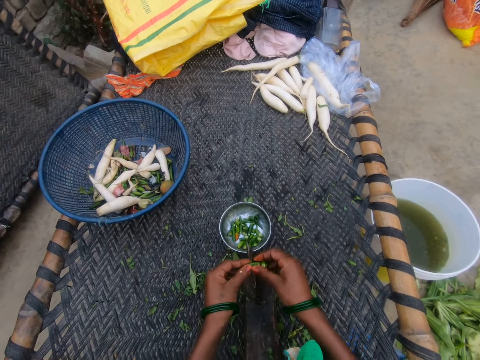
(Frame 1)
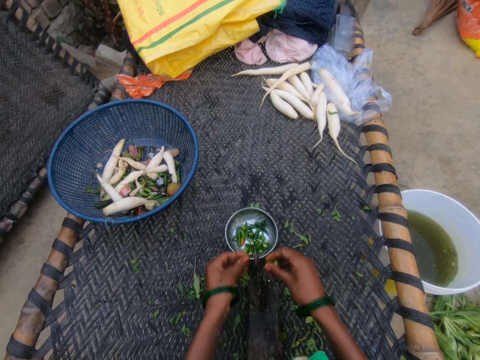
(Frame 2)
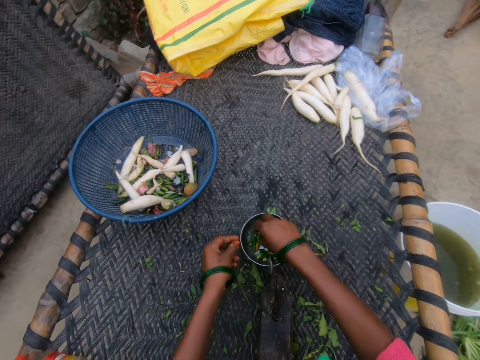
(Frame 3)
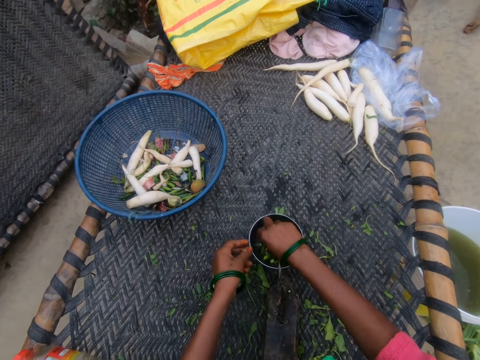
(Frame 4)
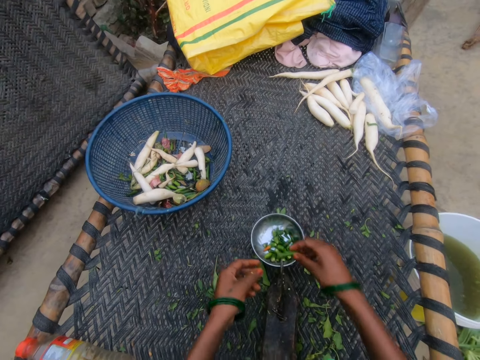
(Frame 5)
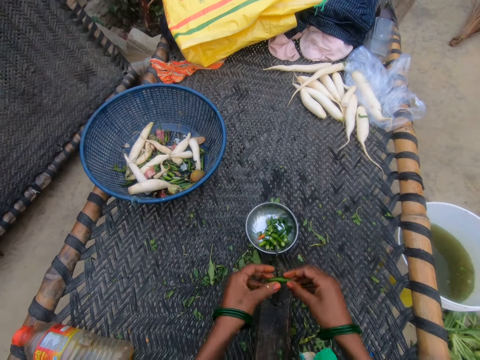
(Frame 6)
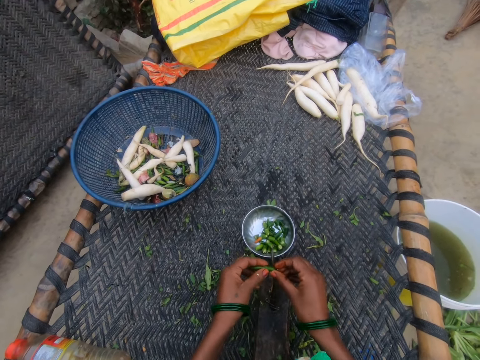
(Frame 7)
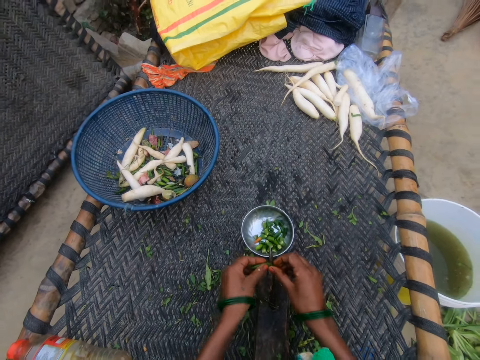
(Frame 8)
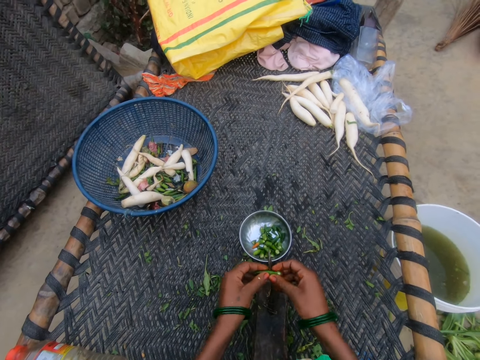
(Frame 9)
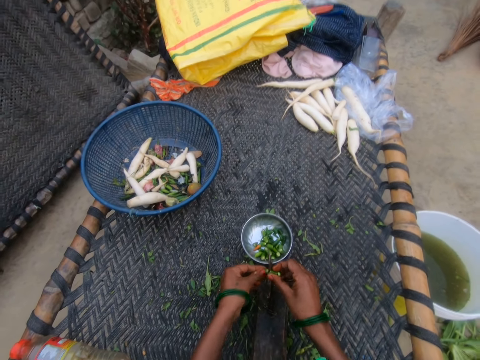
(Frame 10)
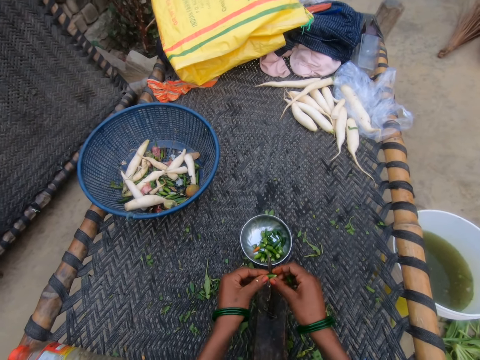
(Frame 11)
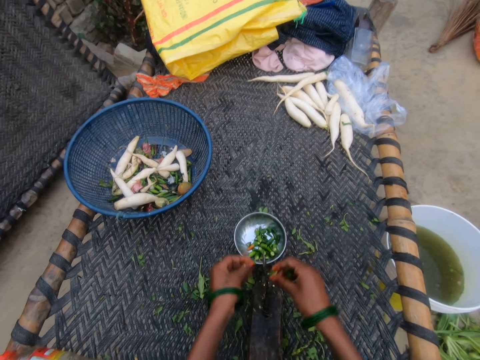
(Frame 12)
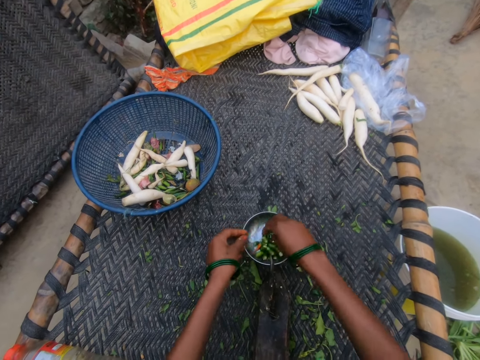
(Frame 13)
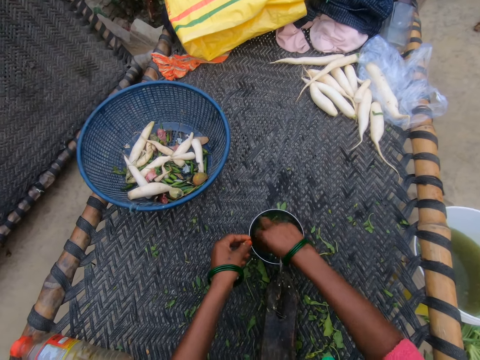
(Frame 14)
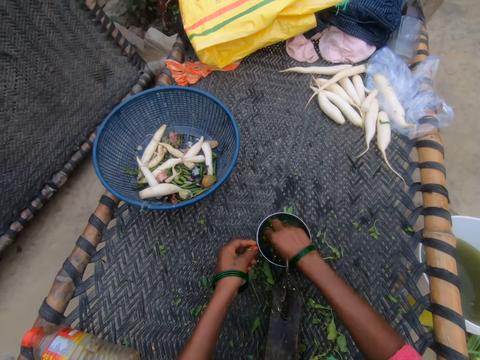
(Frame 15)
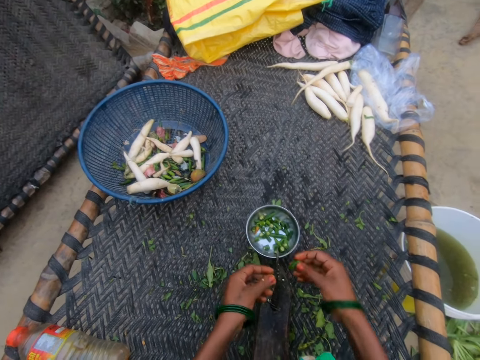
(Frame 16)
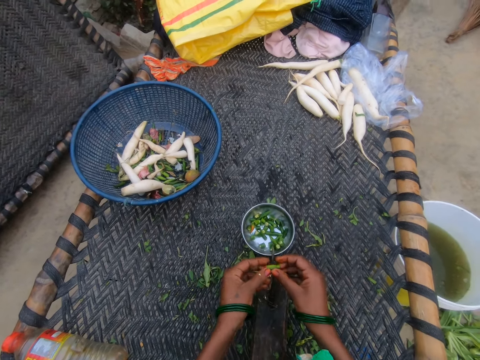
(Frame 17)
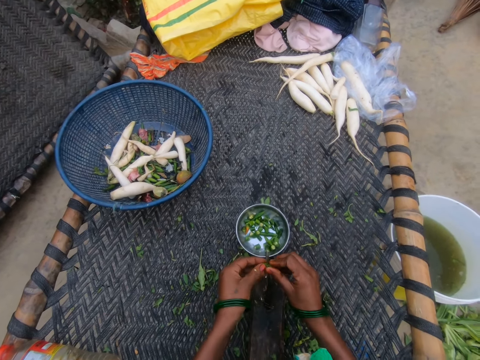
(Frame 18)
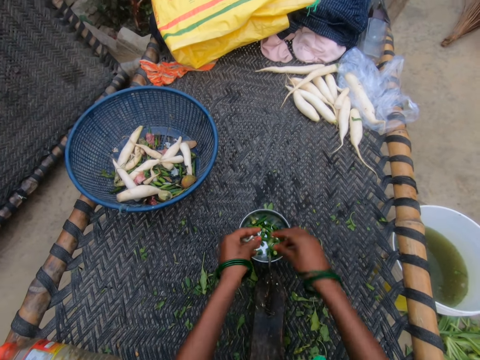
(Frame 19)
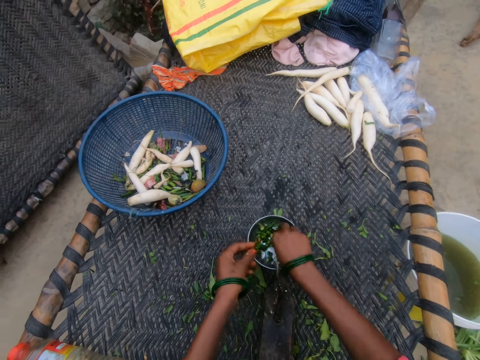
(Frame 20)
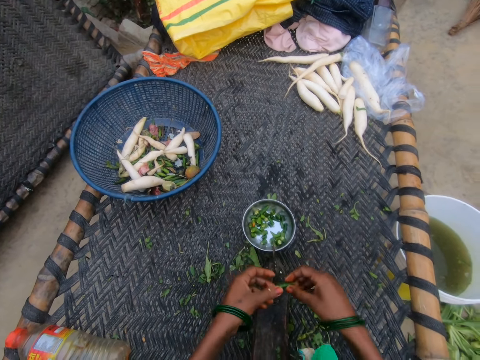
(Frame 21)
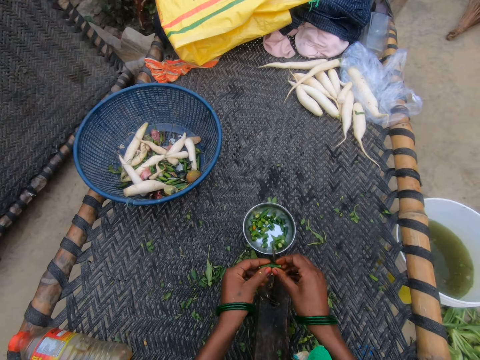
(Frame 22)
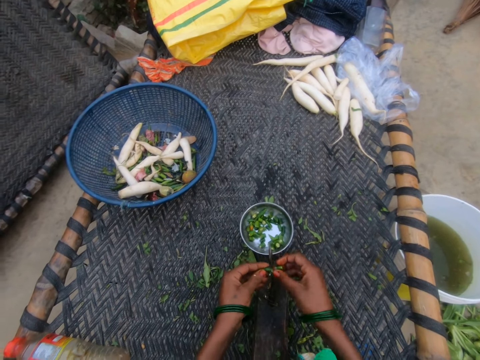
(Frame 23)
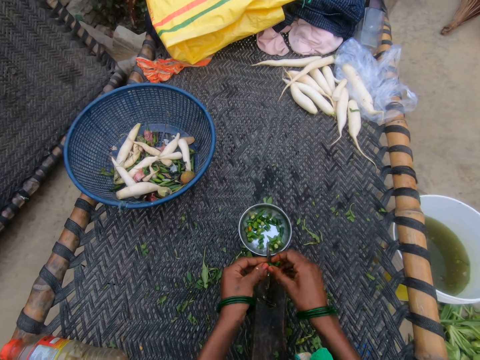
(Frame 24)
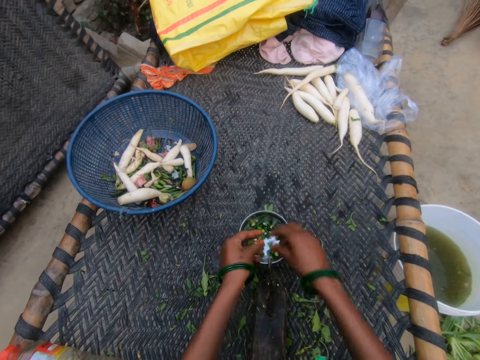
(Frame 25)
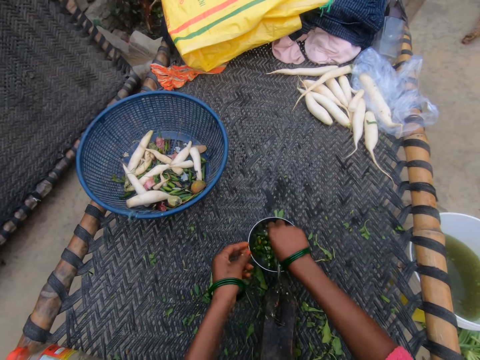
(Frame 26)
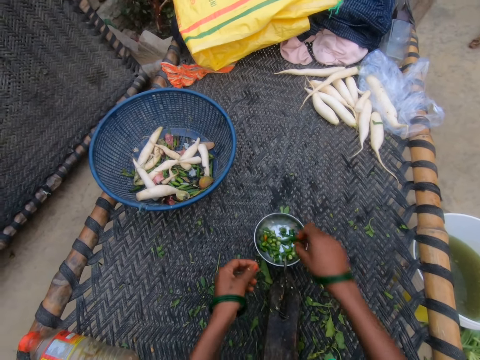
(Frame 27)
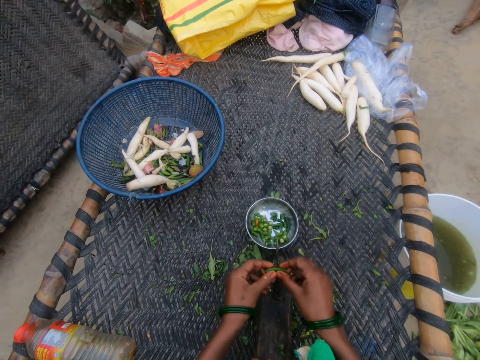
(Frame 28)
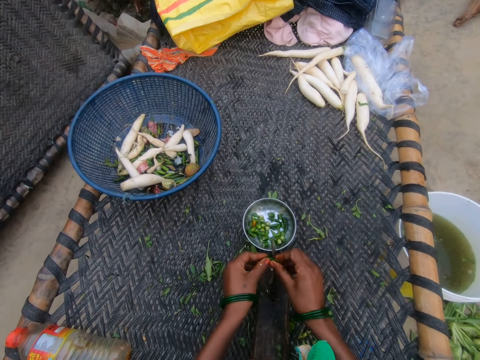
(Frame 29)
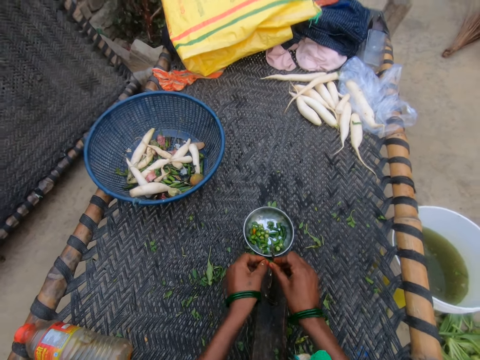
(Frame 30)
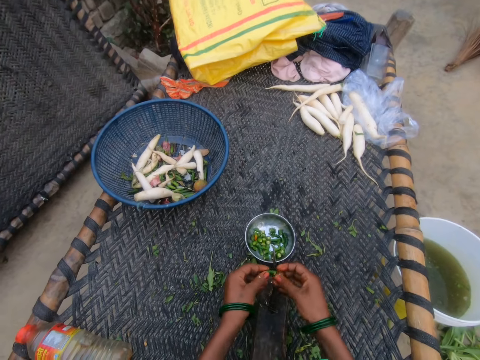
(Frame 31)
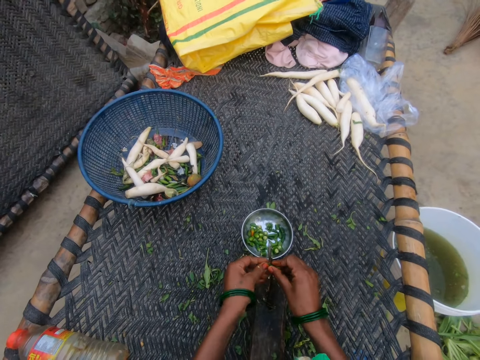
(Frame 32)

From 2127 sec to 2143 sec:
The camera wearer drops the pepper. They pick the pepper. They cut the pepper. They drop the pepper. They pick the pepper. They cut the pepper. They drop the pepper. They pick the pepper. They cut the pepper. They drop the pepper. They pick the pepper. They cut the pepper.

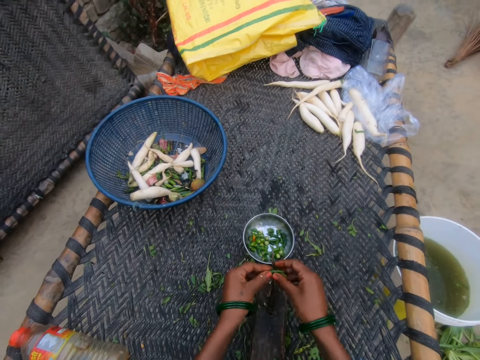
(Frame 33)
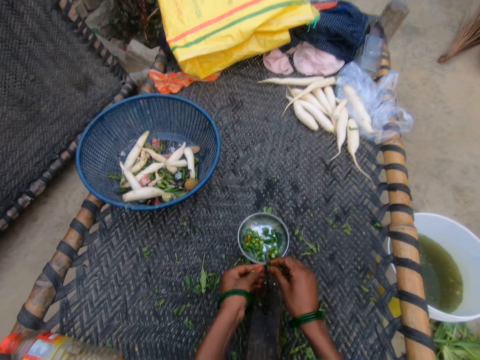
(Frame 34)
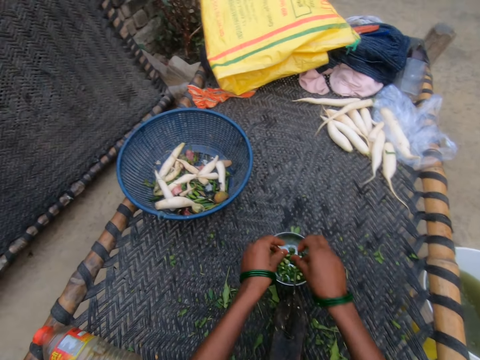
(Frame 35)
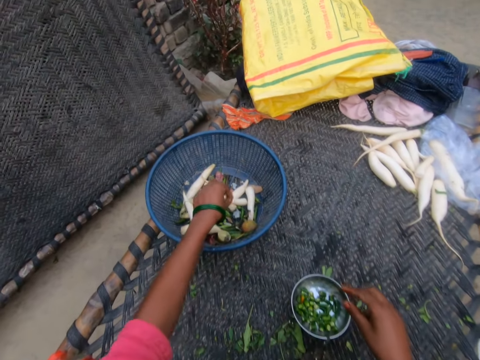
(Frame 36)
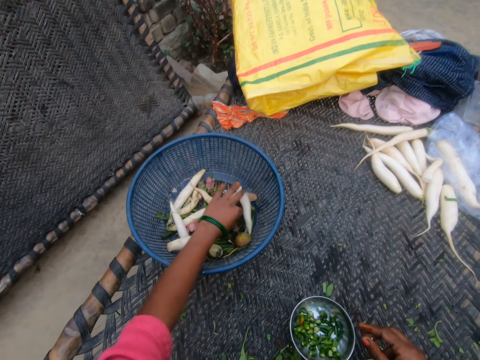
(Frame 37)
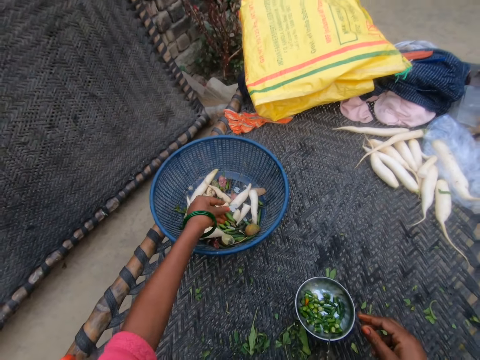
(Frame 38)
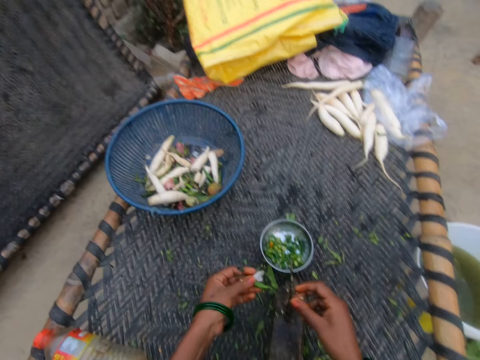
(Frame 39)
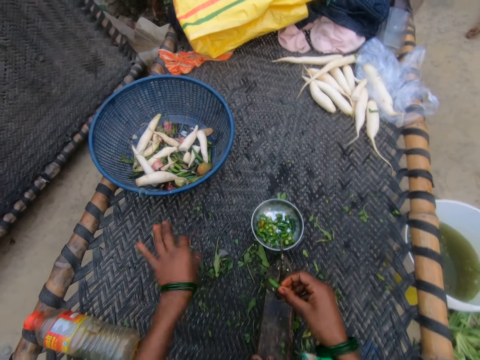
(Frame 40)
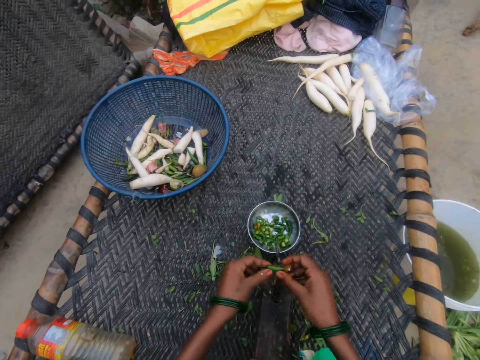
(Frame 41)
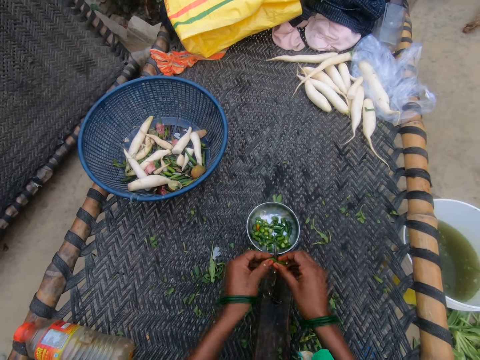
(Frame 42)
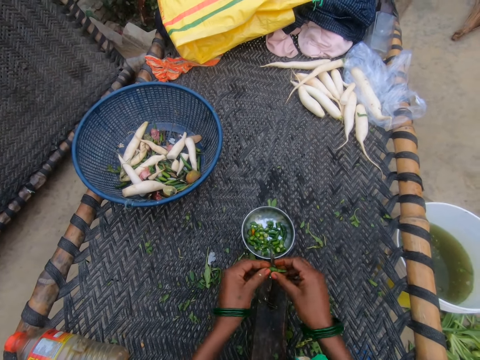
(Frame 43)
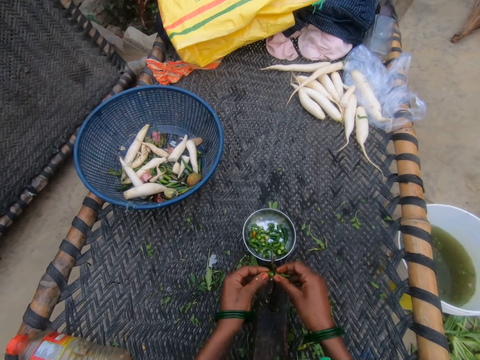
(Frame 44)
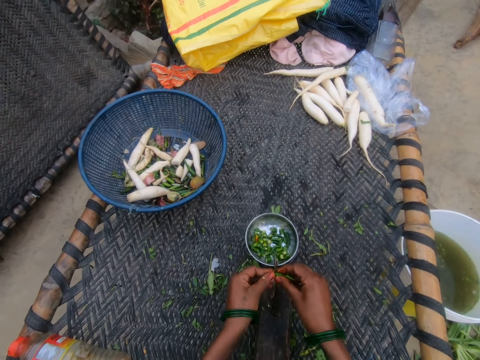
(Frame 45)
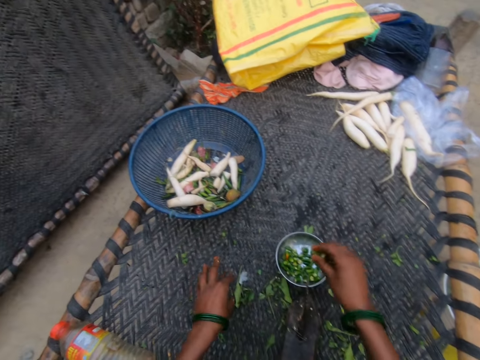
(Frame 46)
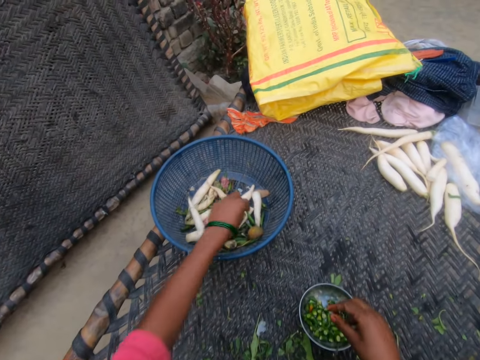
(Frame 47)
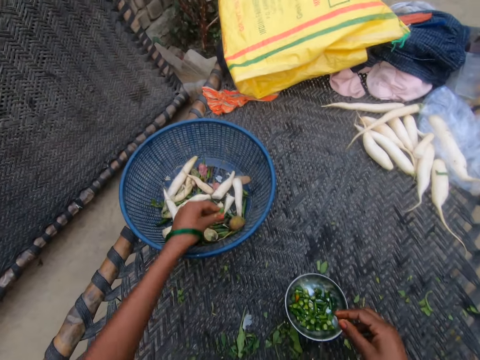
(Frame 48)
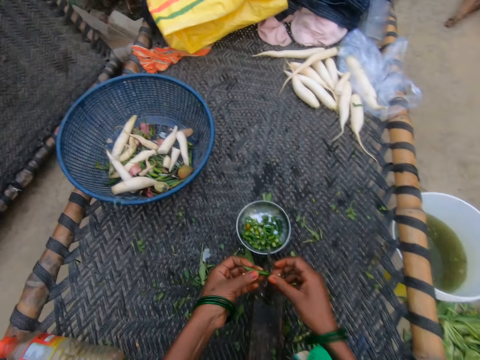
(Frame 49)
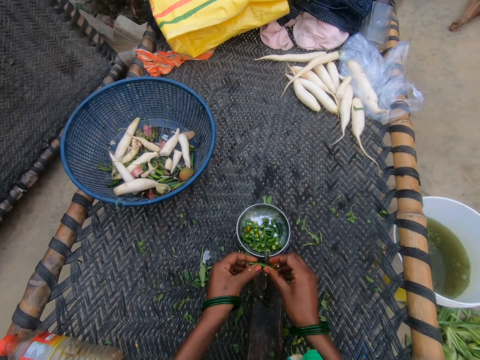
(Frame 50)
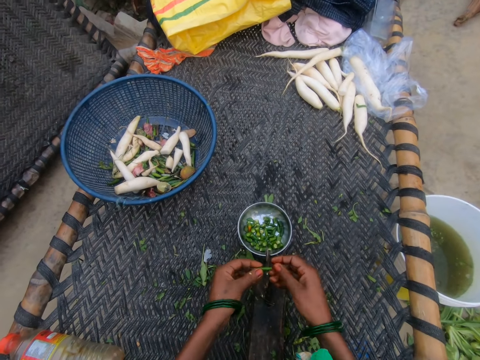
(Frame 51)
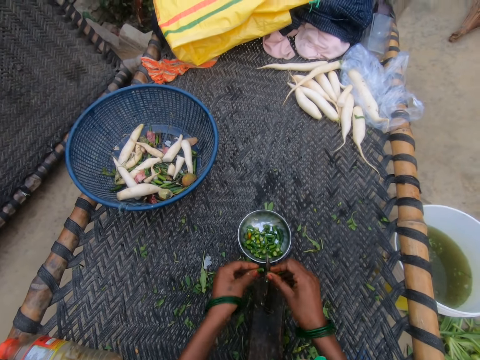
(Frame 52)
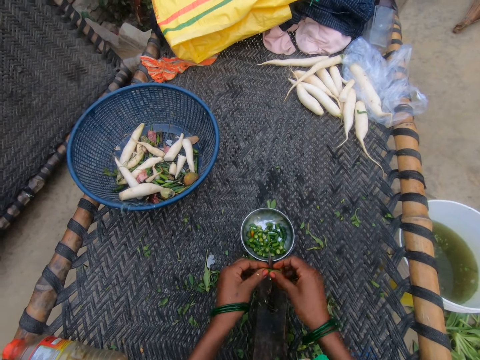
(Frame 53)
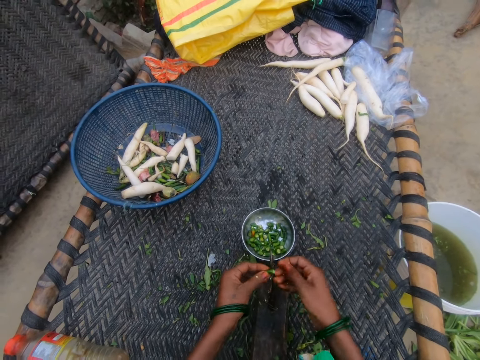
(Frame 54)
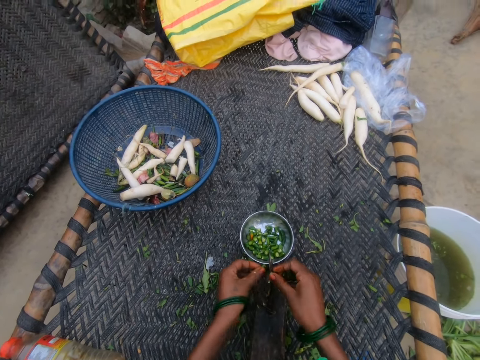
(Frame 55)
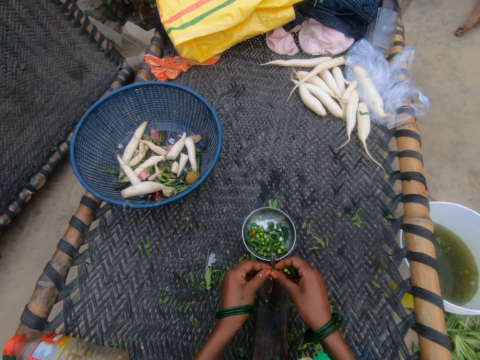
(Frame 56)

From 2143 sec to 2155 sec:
The camera wearer drops the pepper. They pick spices from the basket. They split the spices. They drop the split spices in the small bowl. They pick the spices from the basket. They split the spices.
